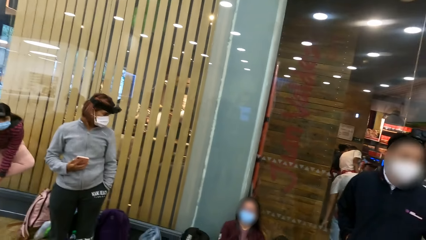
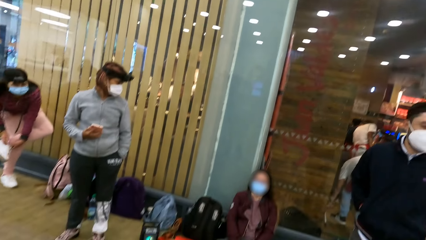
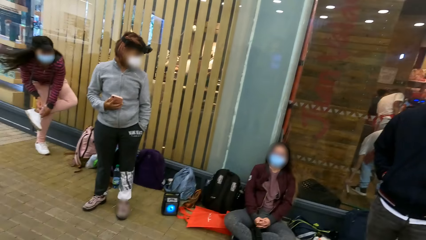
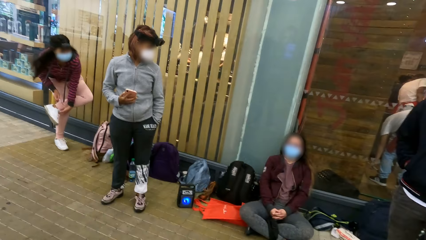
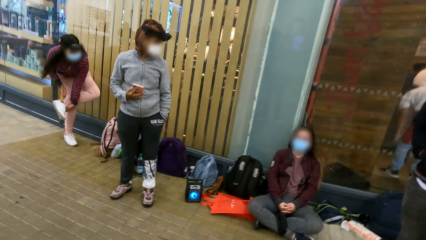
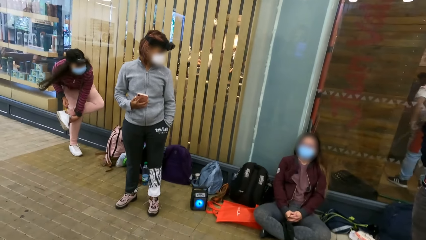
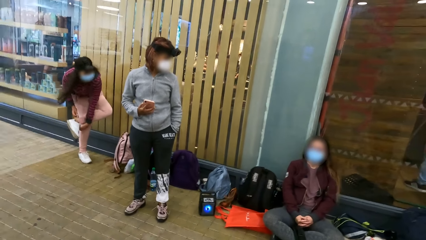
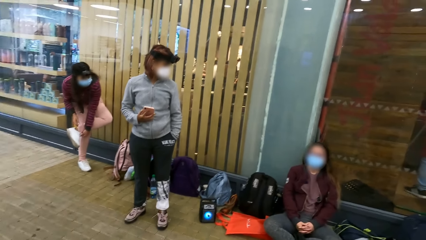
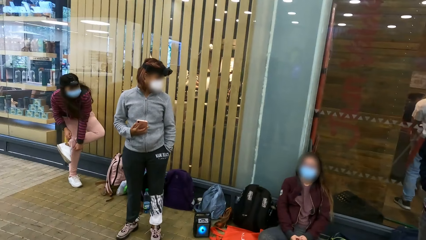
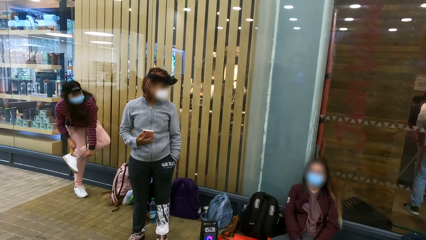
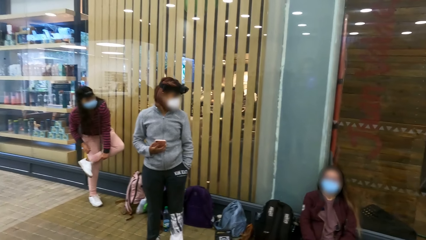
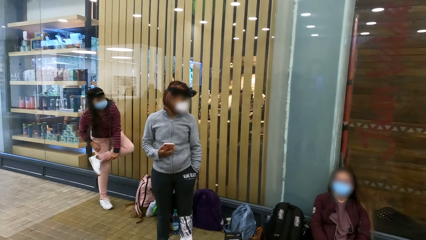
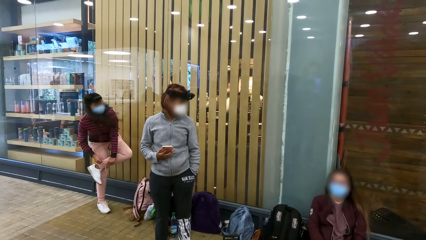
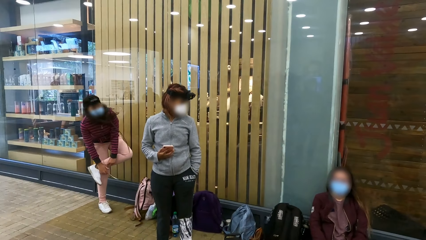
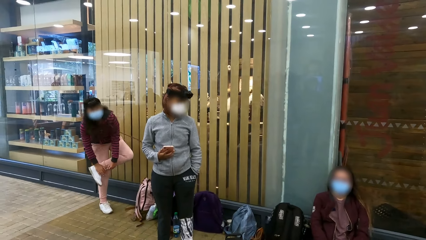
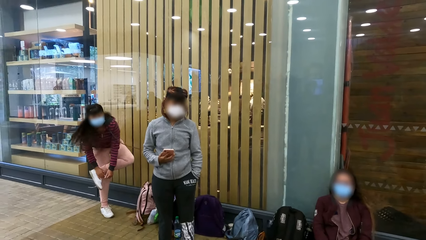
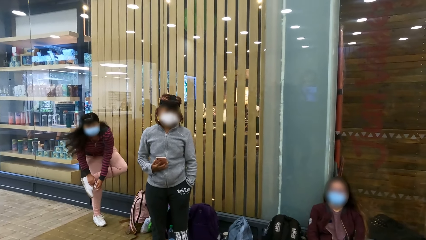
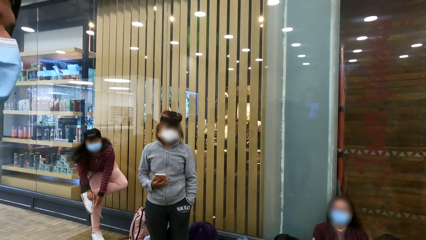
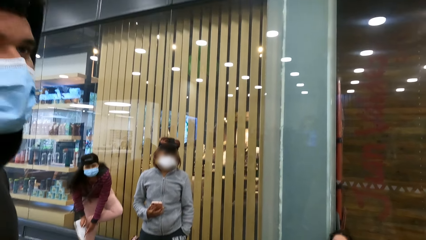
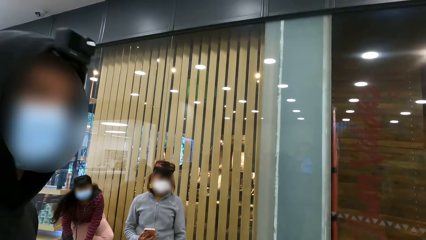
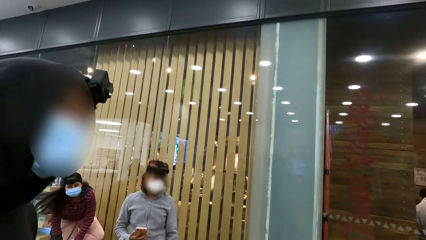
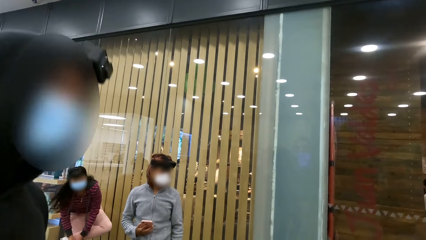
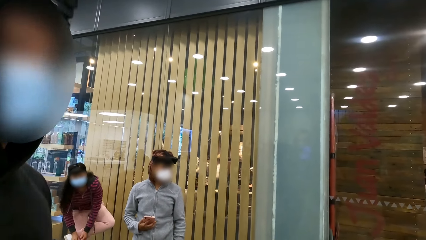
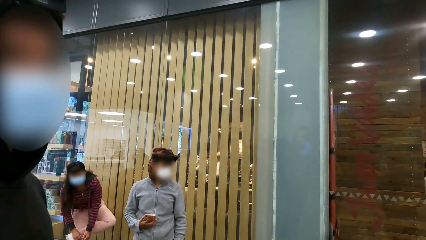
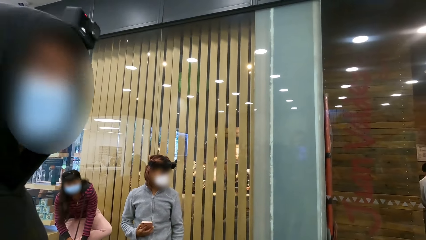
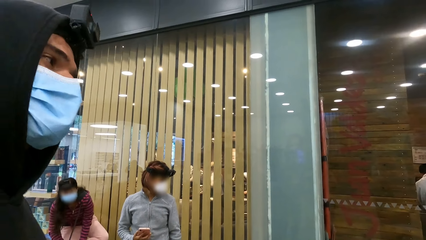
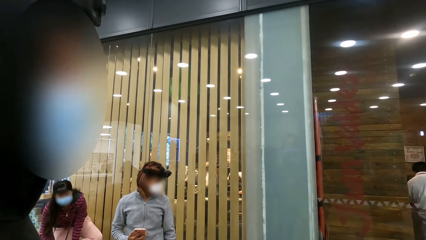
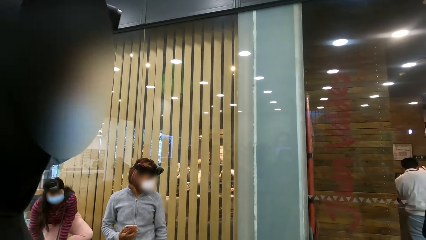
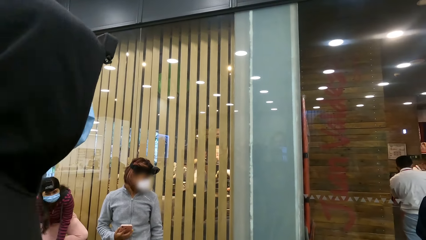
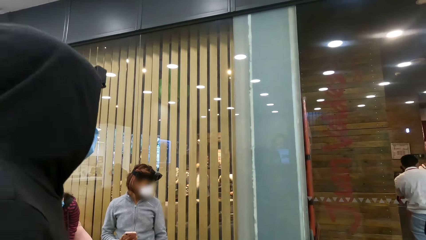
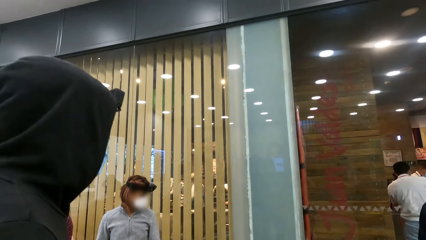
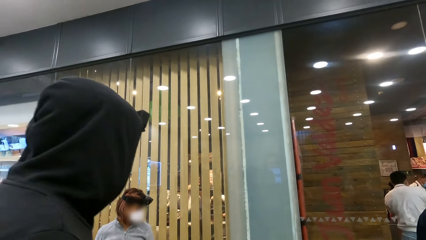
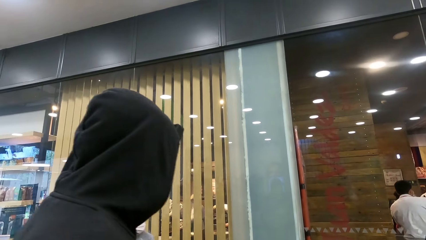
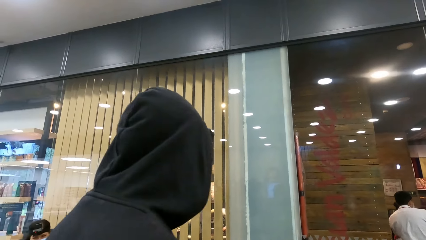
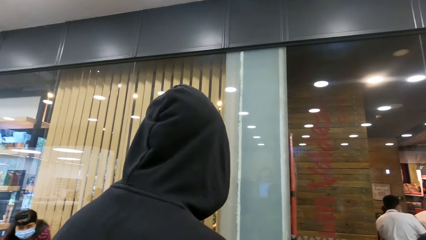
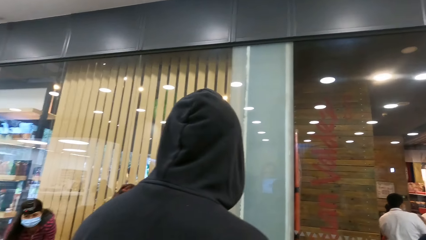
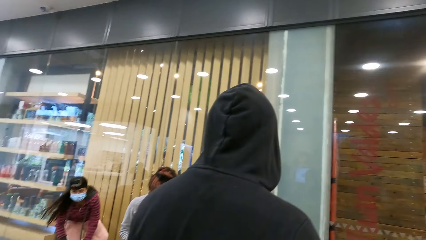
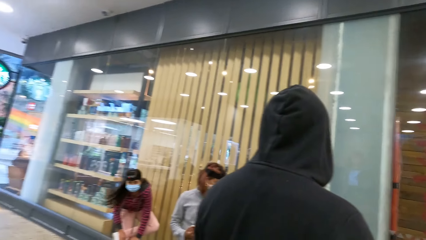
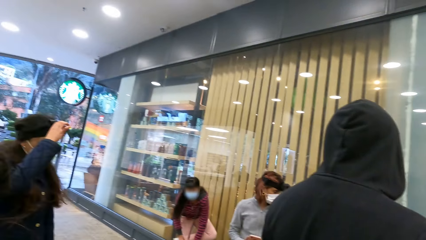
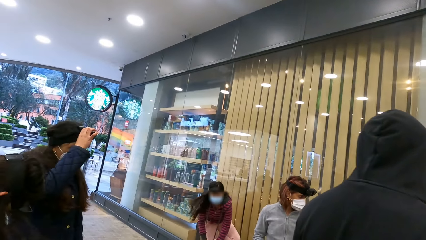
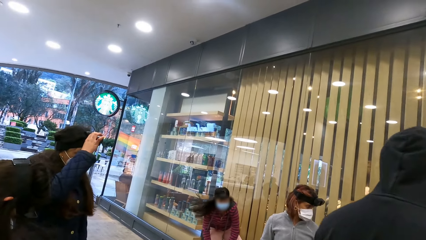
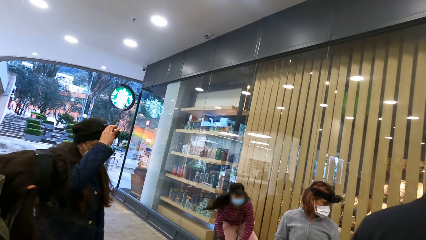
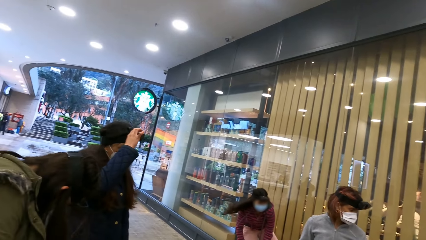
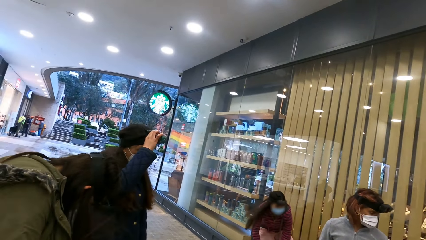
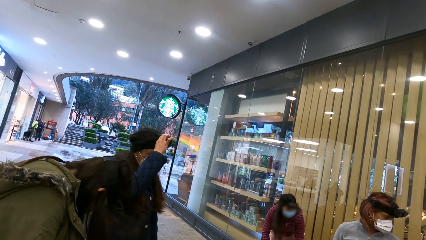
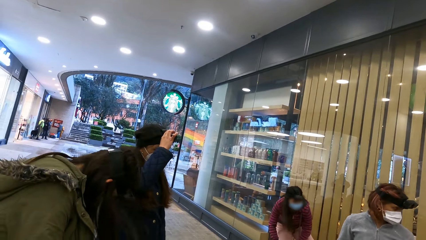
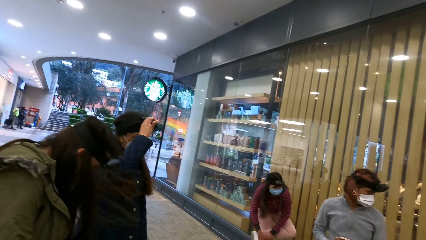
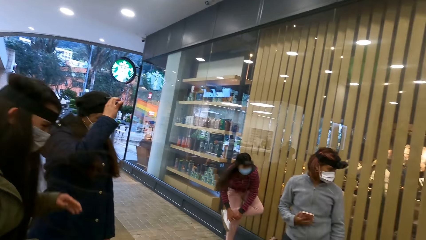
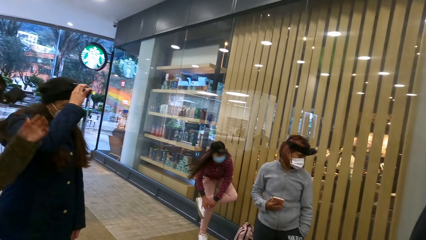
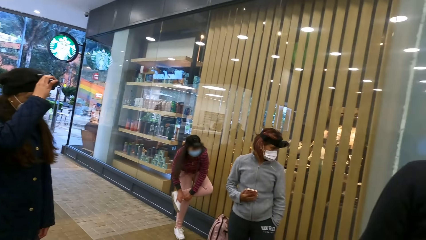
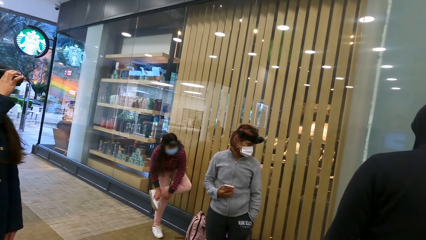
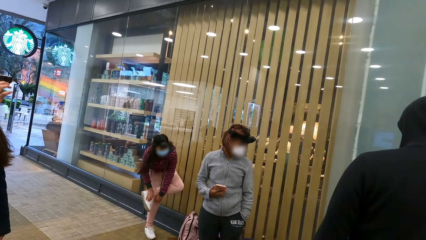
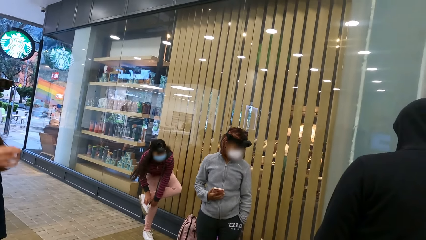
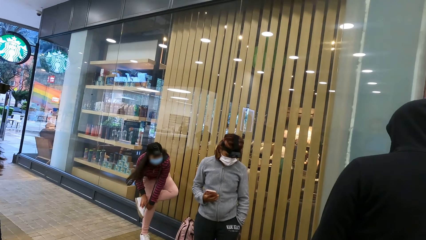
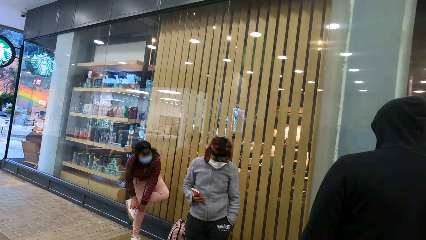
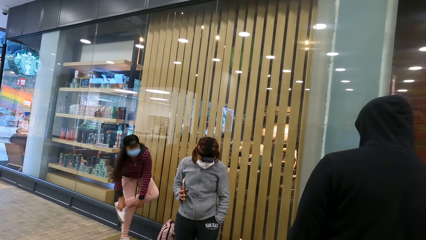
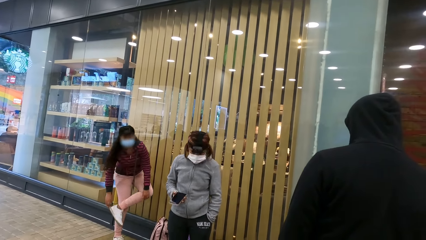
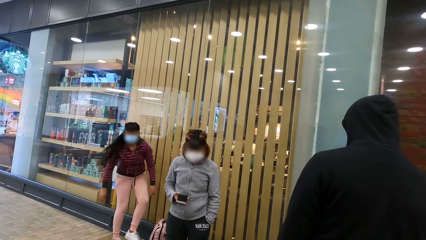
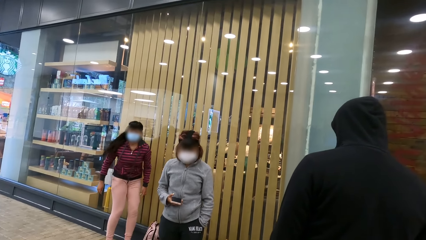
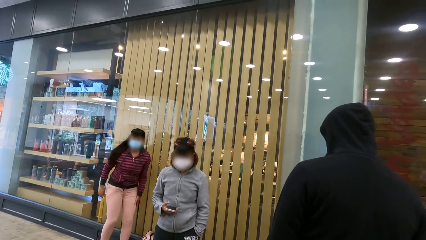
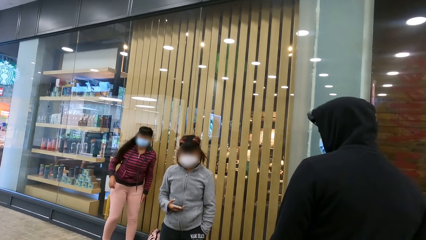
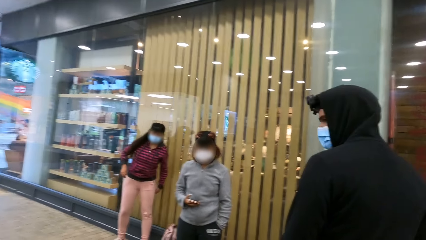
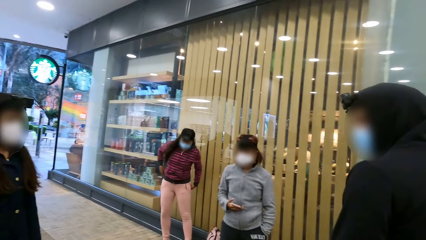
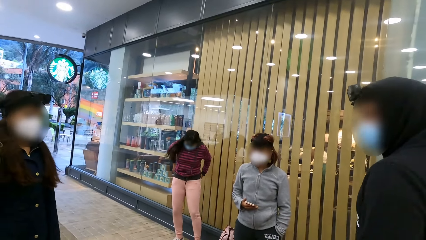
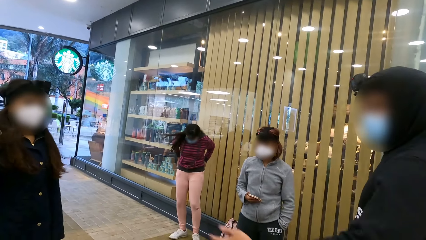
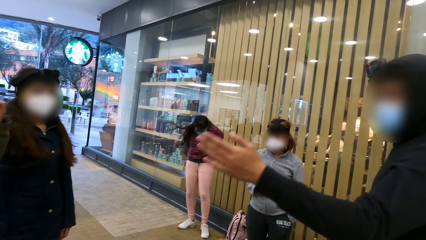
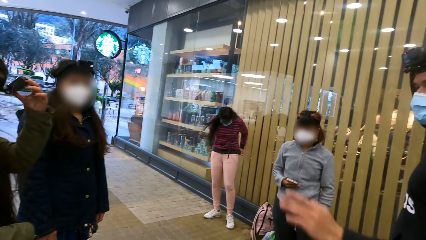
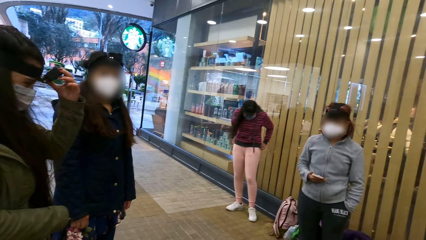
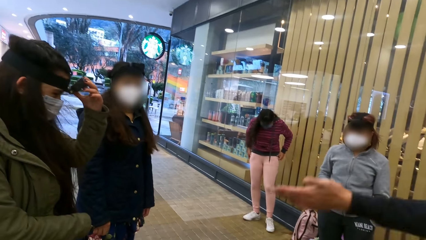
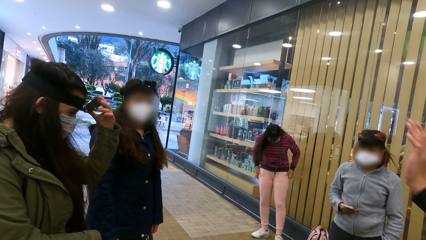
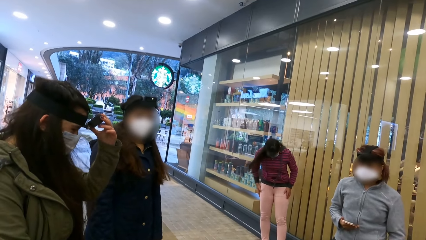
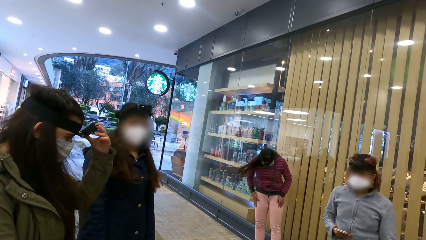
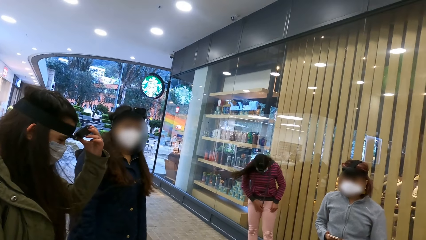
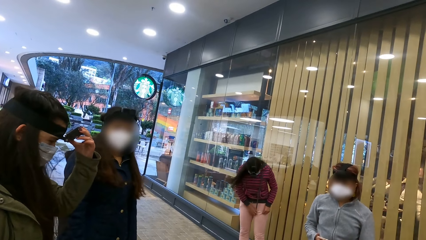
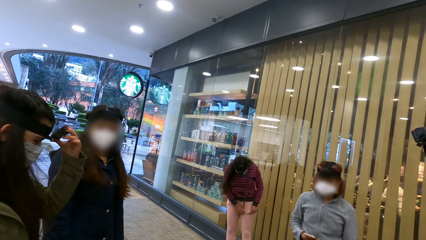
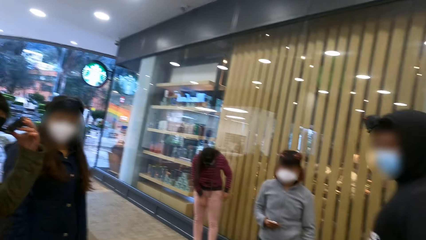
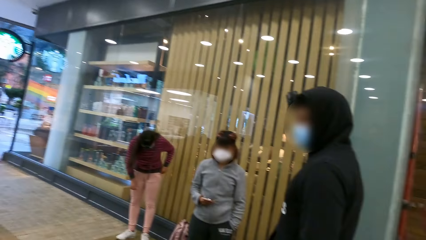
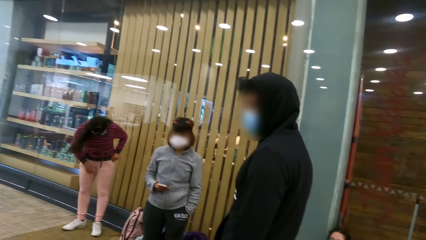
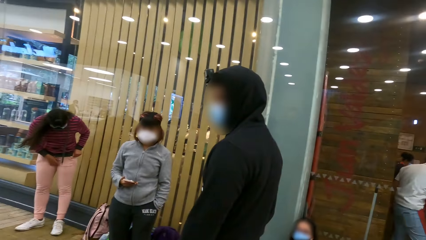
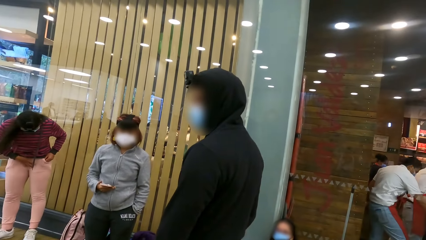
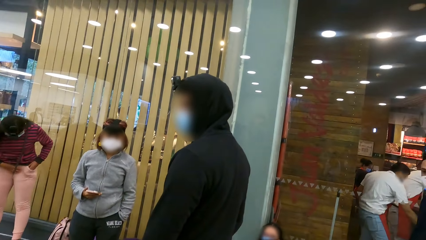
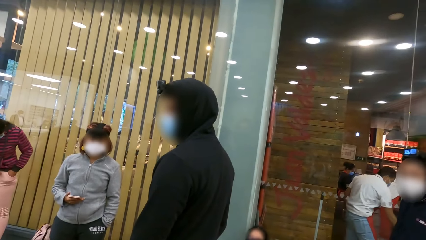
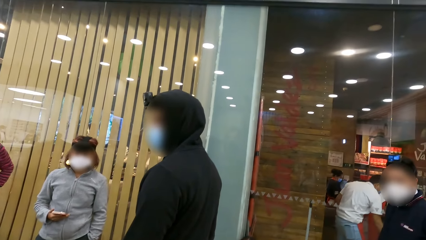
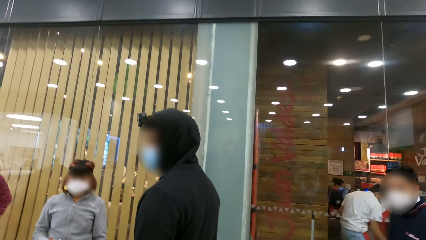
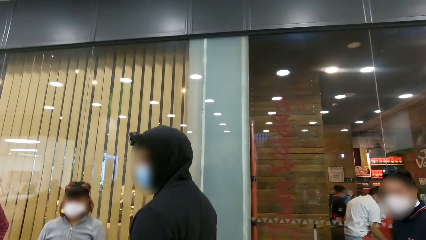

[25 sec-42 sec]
A person ties the shoelace. The camera wearer interacts with another person. They look around. Another person holds the camera.
